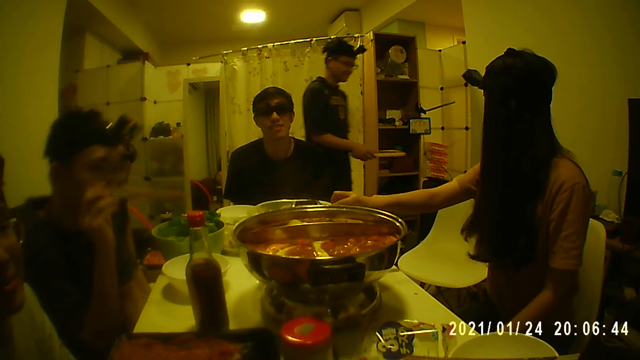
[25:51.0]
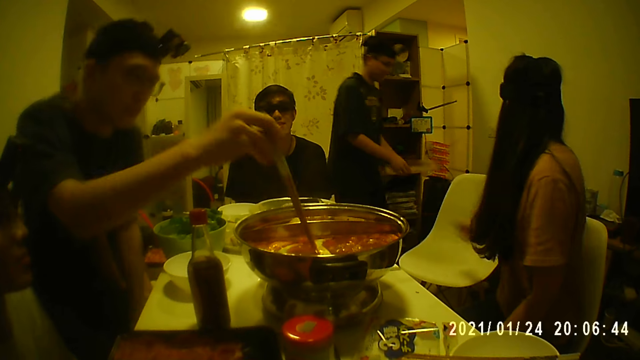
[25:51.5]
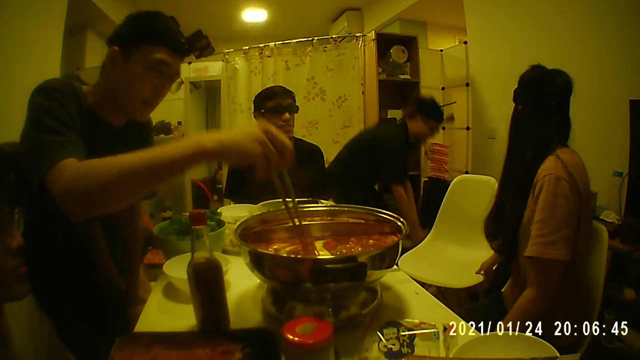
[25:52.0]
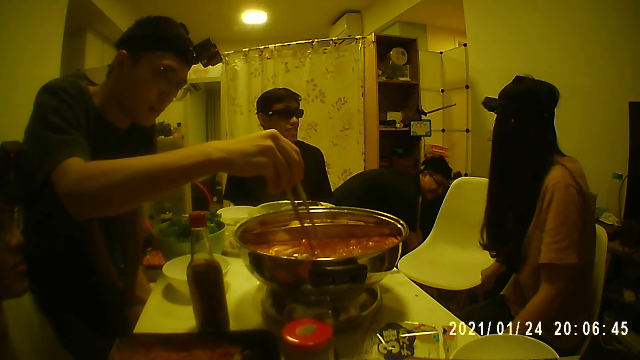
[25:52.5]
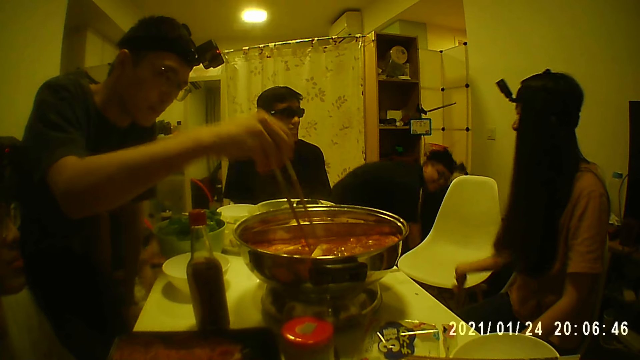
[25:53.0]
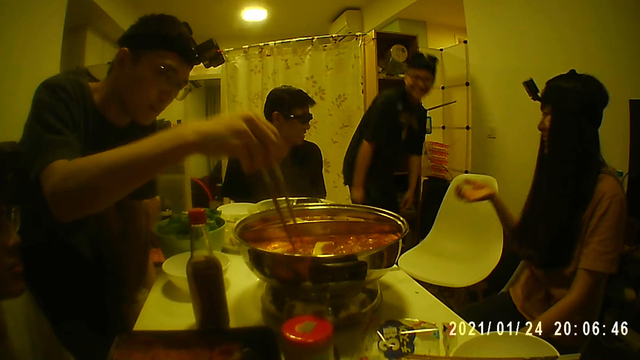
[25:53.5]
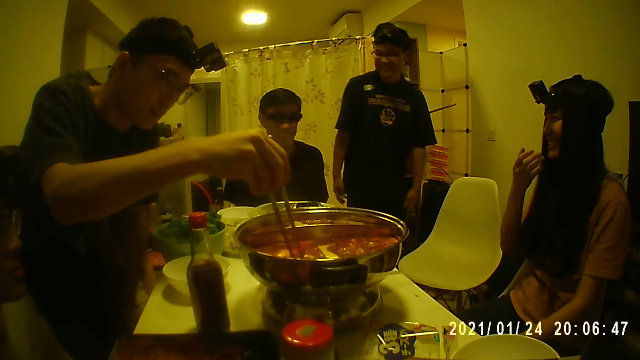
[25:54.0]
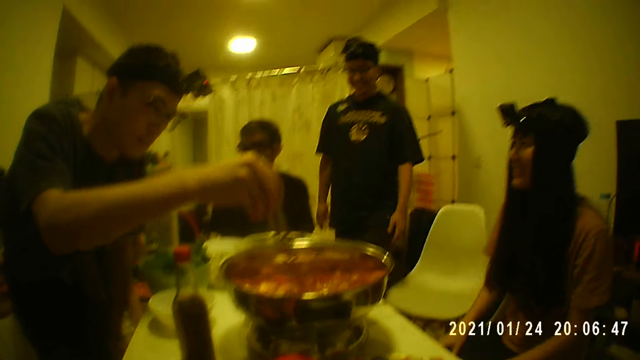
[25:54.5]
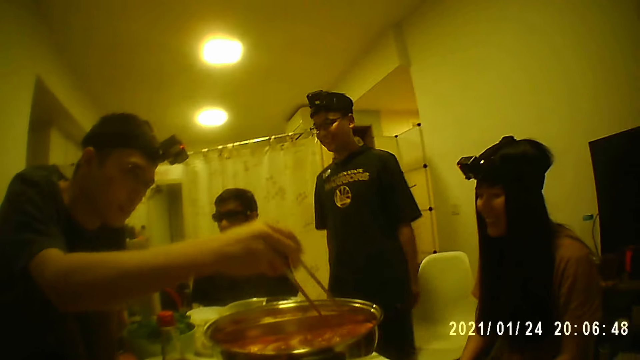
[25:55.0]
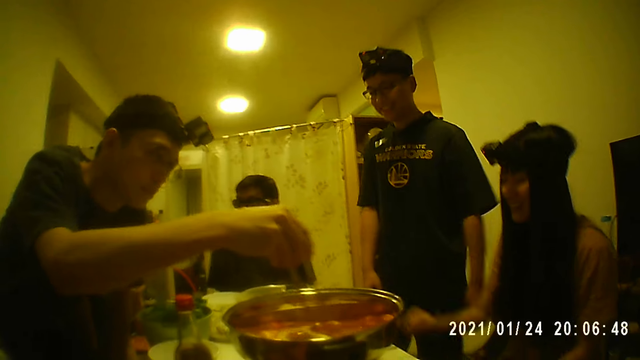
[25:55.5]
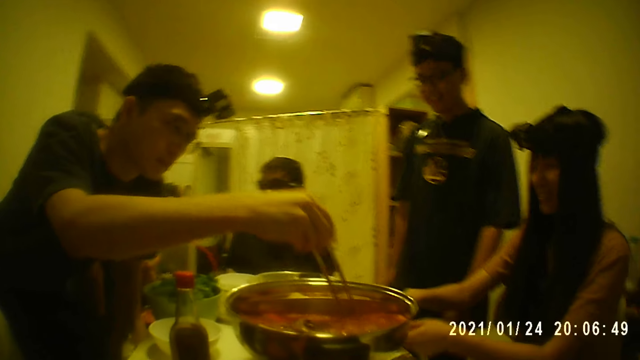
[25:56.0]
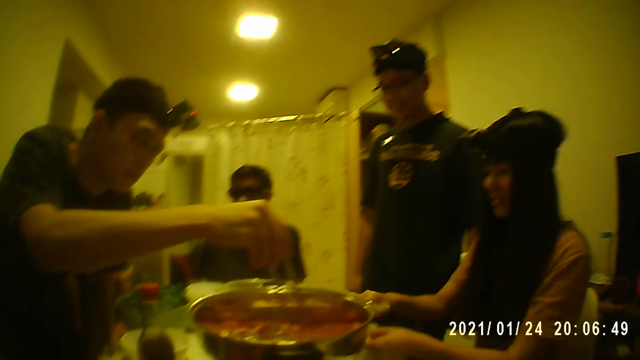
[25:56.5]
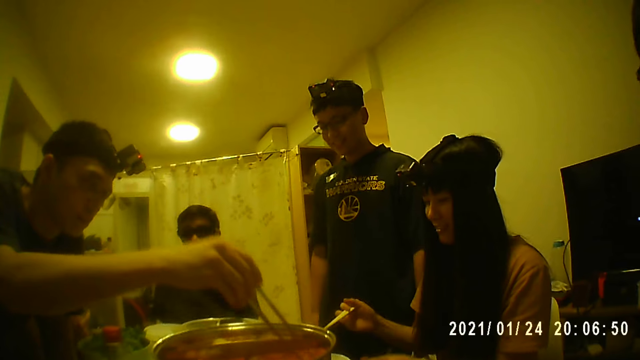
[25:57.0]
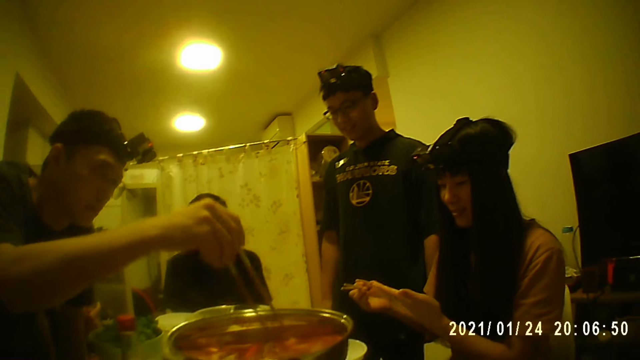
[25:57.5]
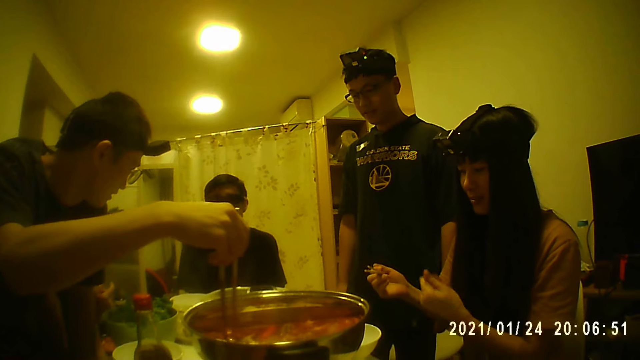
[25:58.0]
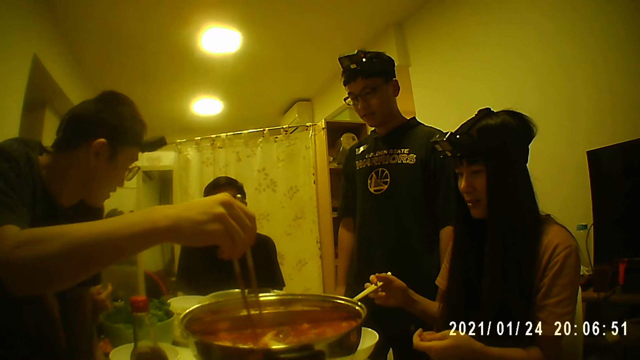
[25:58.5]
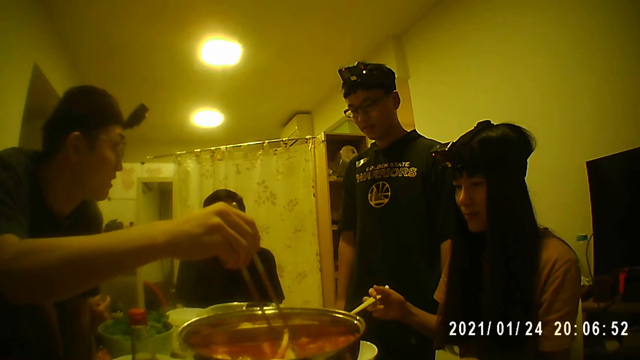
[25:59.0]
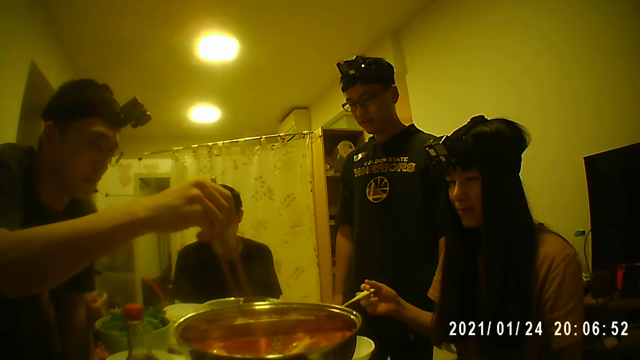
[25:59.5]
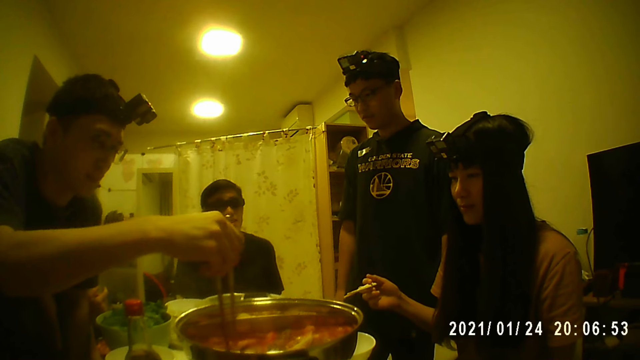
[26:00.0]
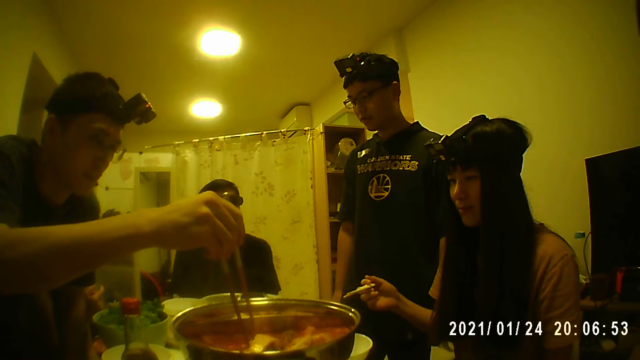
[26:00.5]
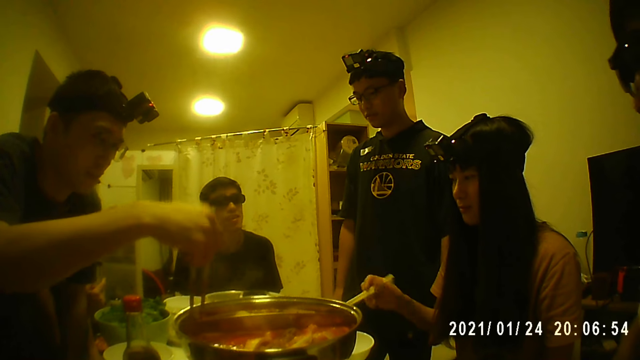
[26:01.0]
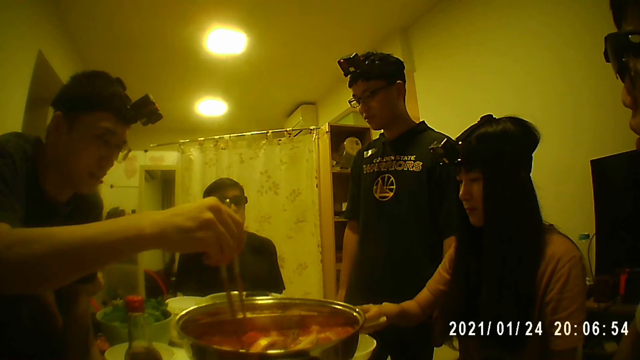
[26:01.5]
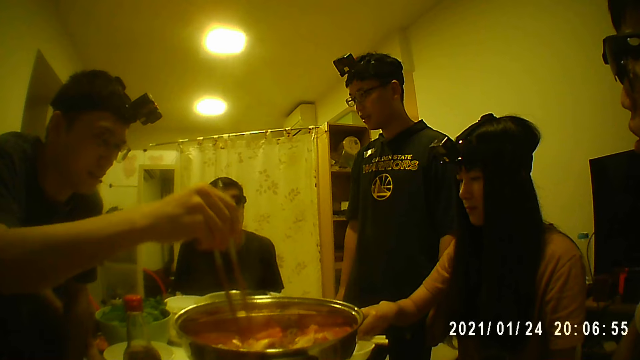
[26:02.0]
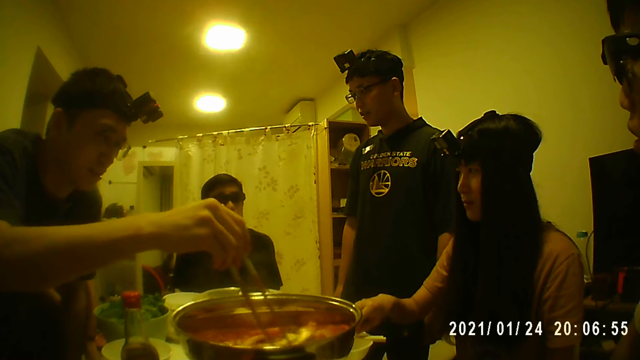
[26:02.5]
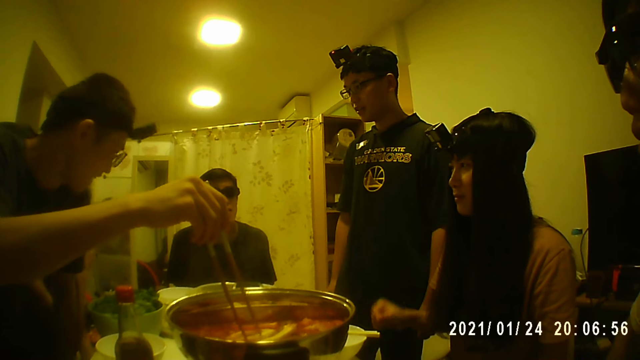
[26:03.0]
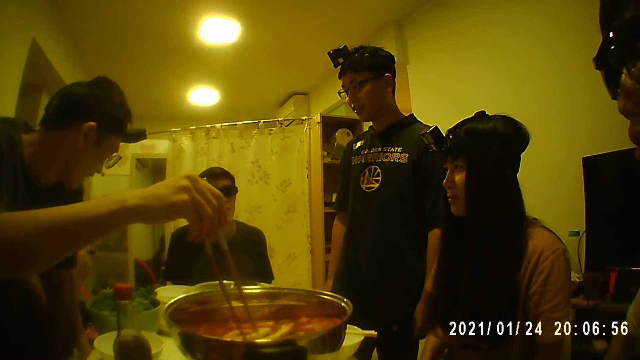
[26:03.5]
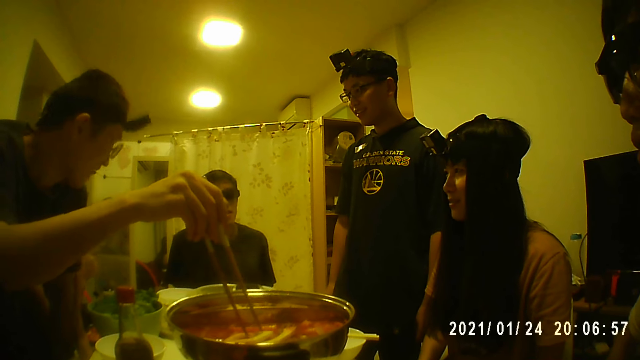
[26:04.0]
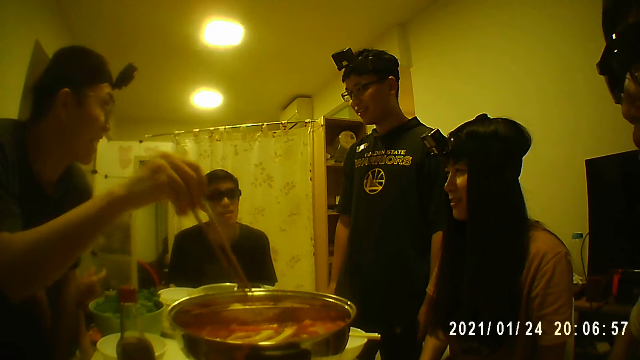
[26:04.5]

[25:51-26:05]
The camera wearer looks around the room. A man stirs the pot of soup with the chopsticks in his right hand. Another man drops the chopping board and the knife on the floor with both hands. A woman touches the chair on the floor with her right hand. Another woman interacts with the second man. The first woman picks the chopsticks from the plate with her right hand, moves the plate on the table with her left hand, and places the chopsticks on the plate with her right hand.

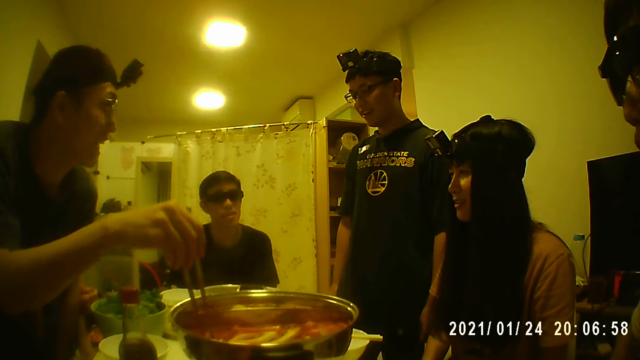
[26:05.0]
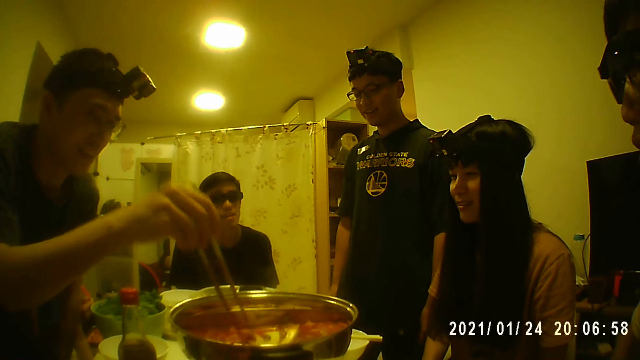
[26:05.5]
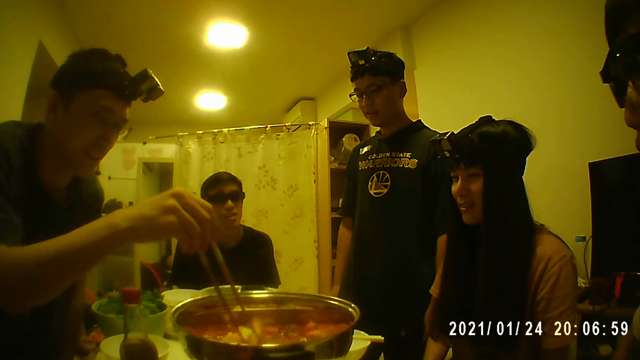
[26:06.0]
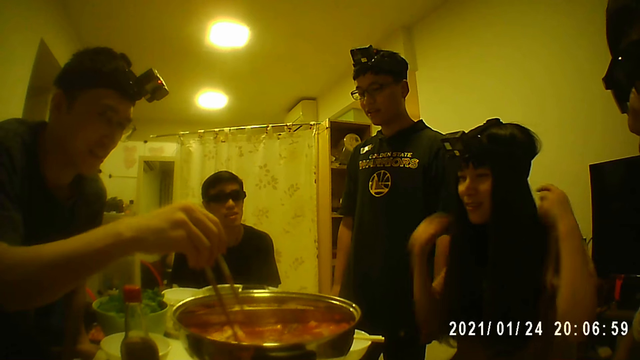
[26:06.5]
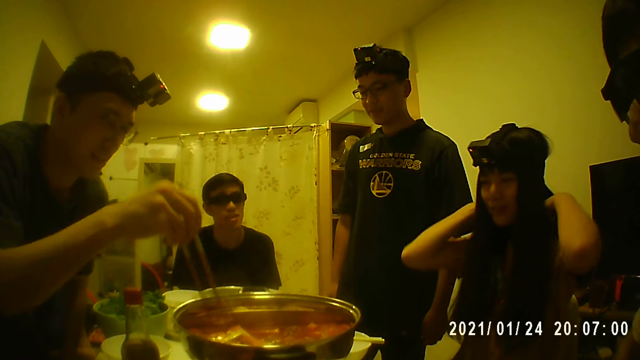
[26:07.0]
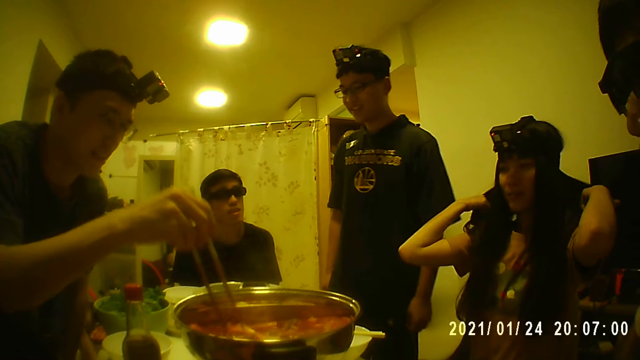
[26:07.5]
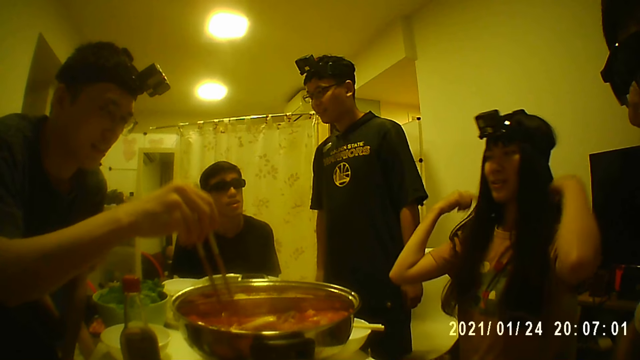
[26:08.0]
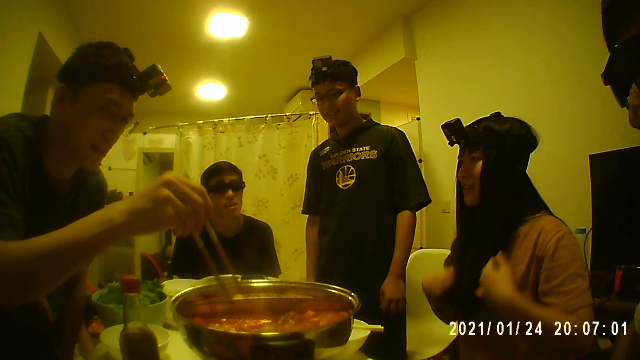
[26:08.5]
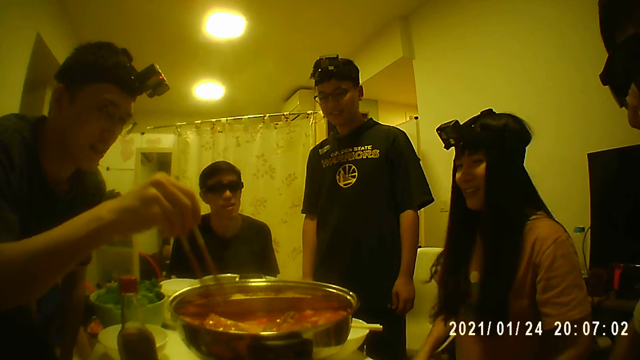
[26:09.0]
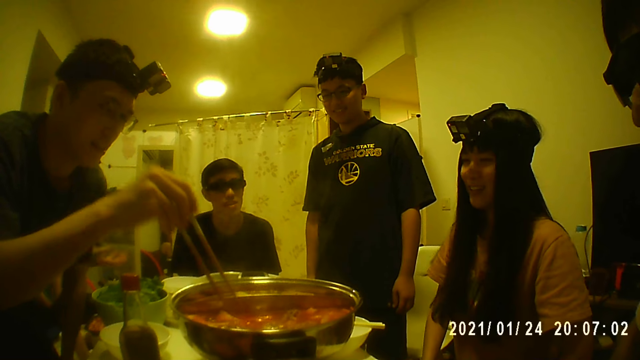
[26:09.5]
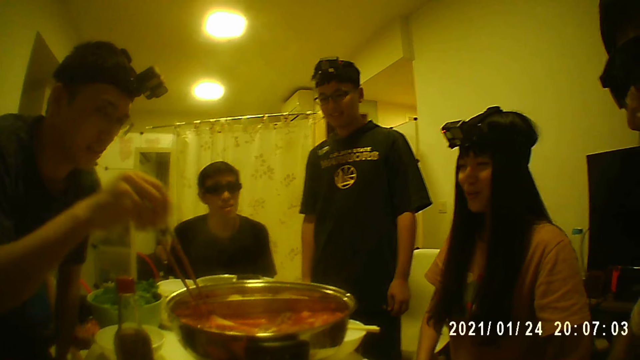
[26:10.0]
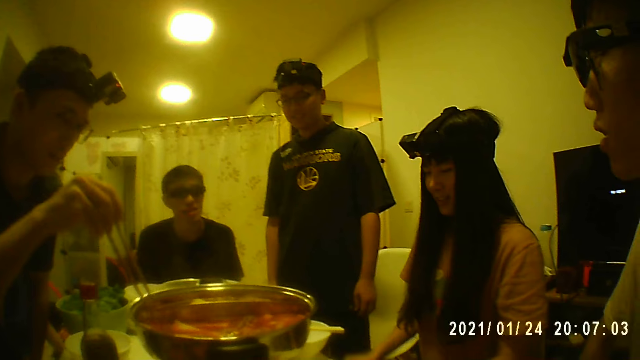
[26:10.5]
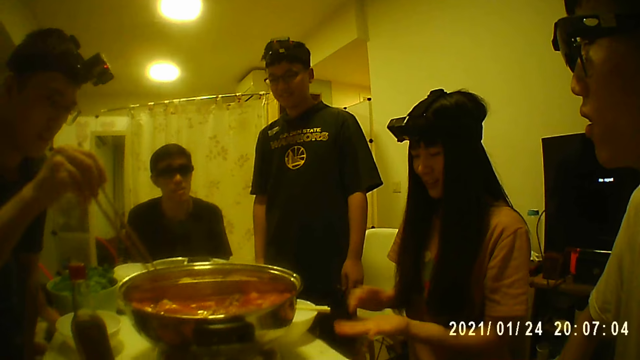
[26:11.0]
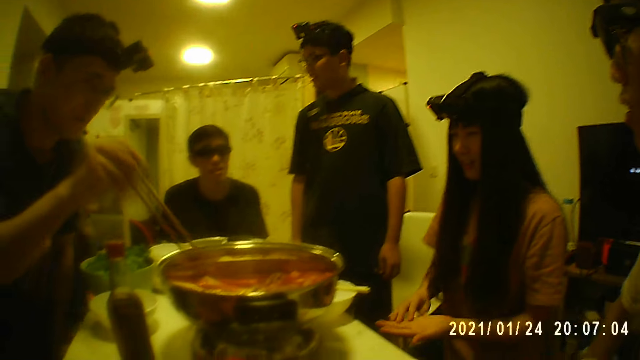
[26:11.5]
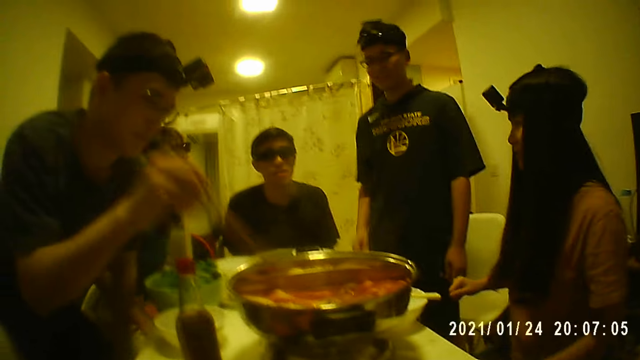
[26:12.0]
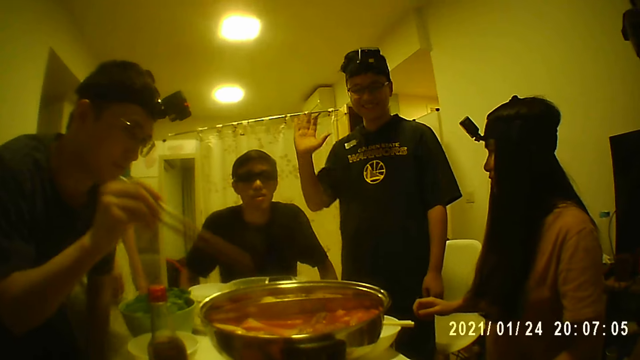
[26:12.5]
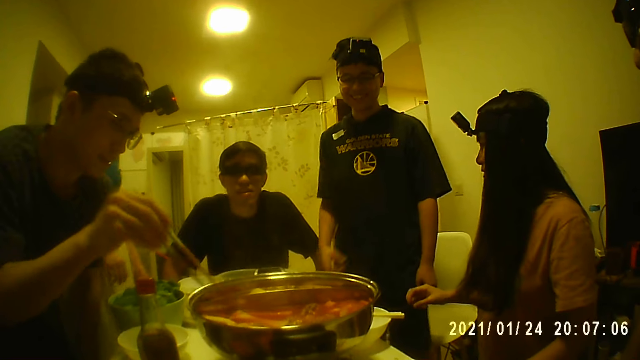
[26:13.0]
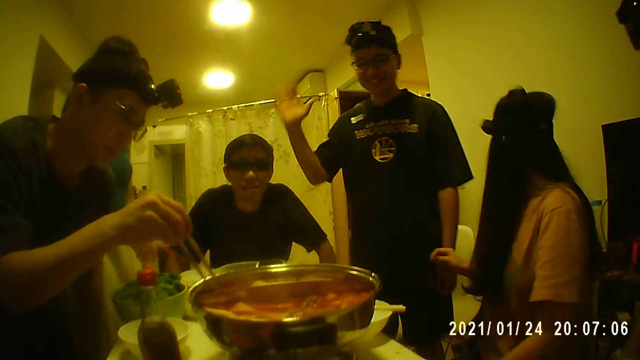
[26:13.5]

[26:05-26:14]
The woman touches her hair with both hands.
